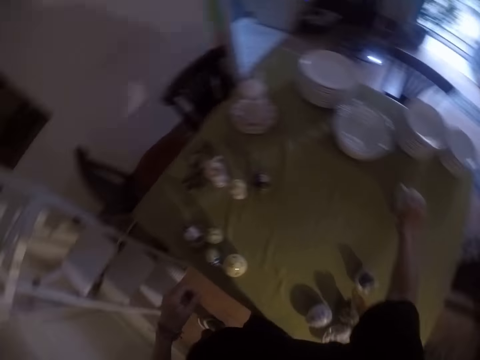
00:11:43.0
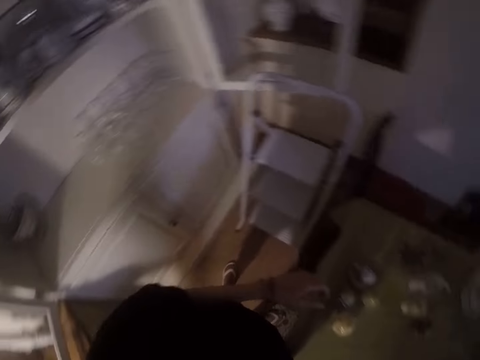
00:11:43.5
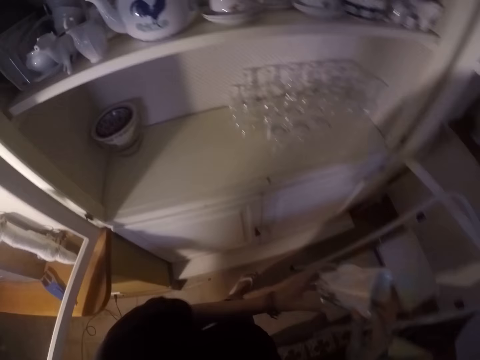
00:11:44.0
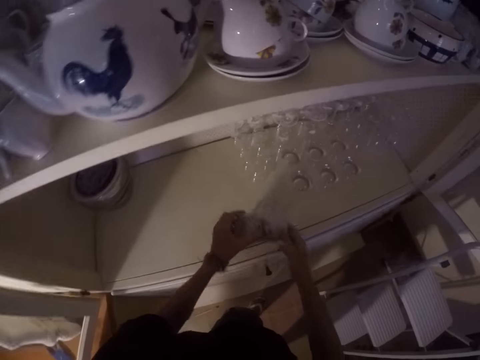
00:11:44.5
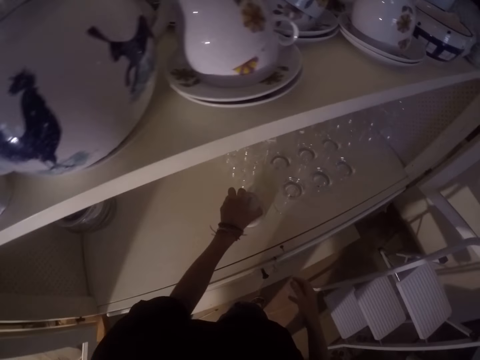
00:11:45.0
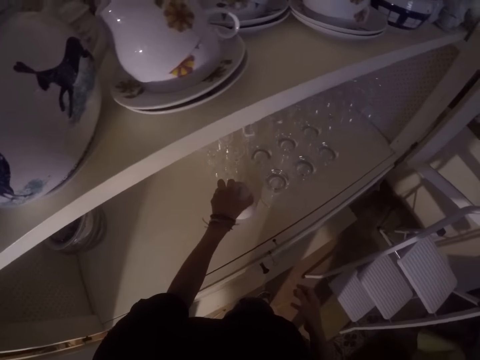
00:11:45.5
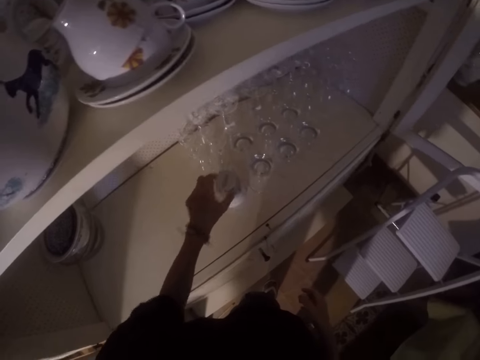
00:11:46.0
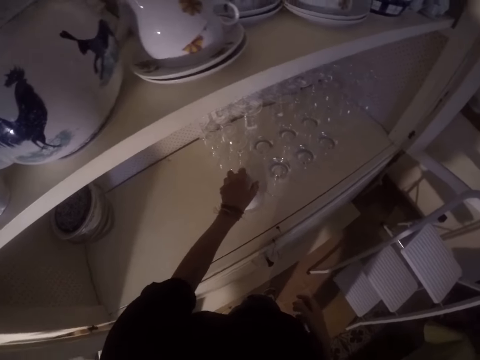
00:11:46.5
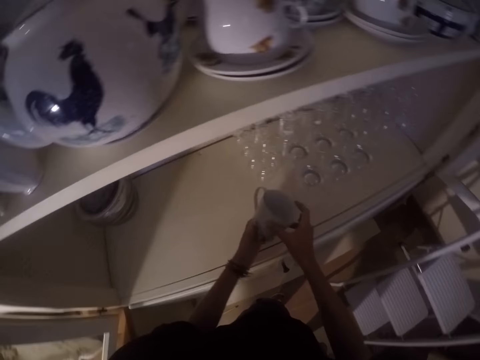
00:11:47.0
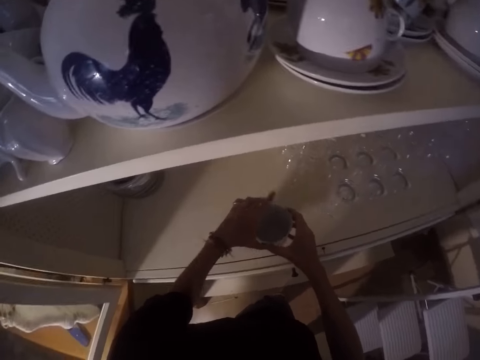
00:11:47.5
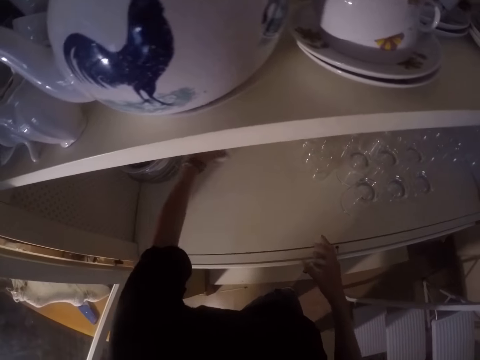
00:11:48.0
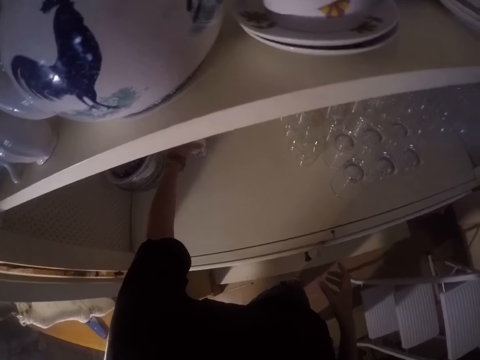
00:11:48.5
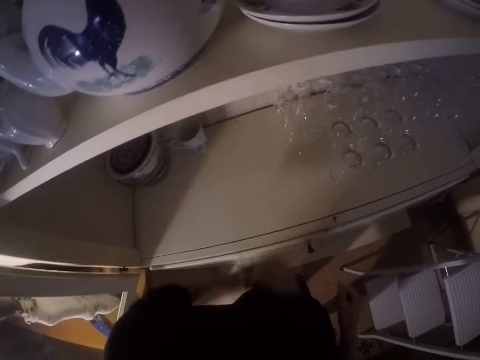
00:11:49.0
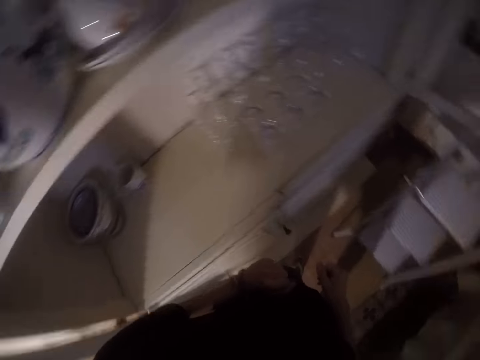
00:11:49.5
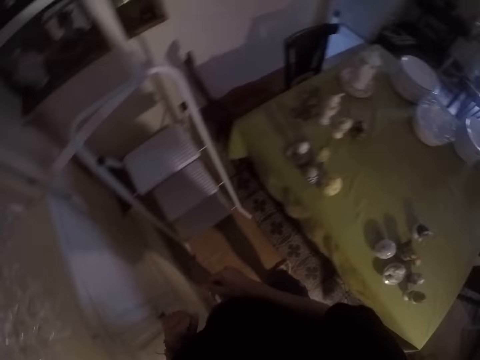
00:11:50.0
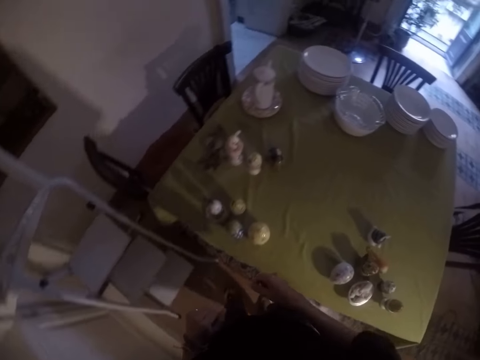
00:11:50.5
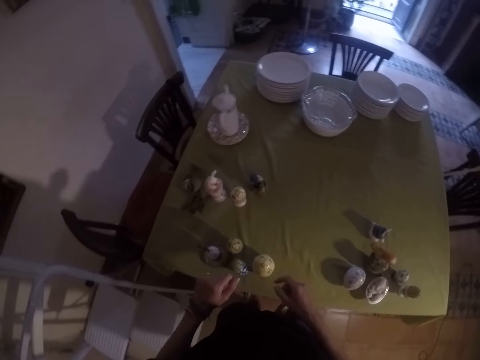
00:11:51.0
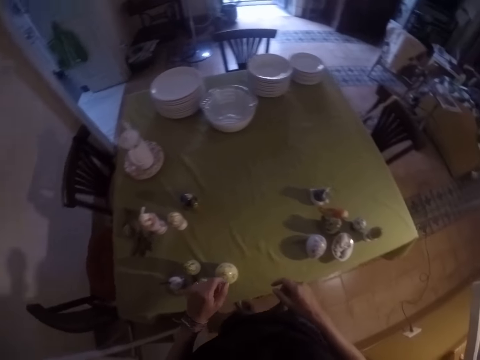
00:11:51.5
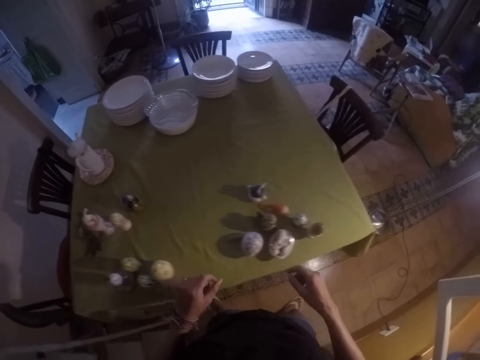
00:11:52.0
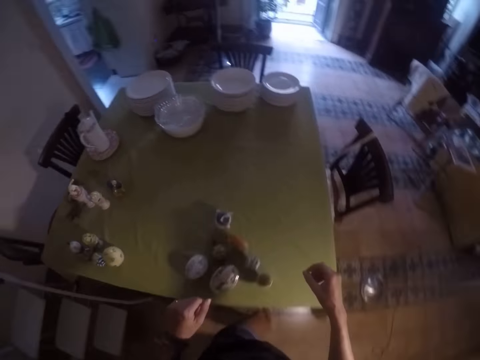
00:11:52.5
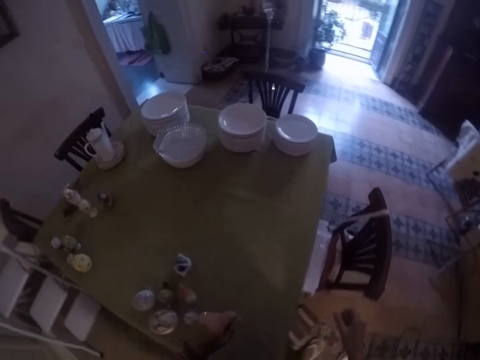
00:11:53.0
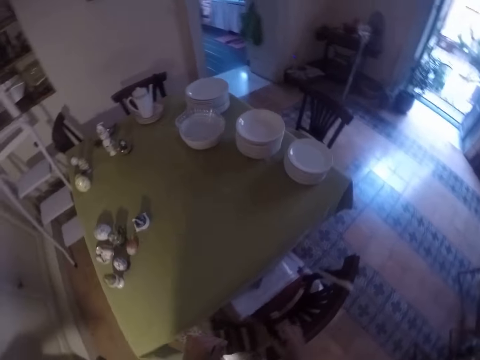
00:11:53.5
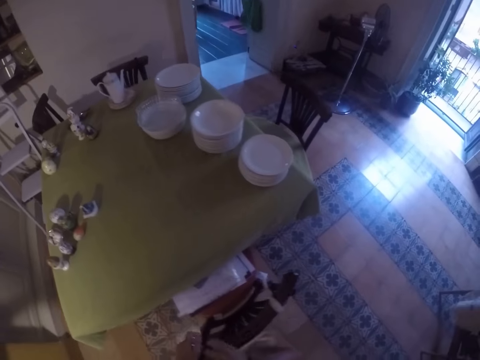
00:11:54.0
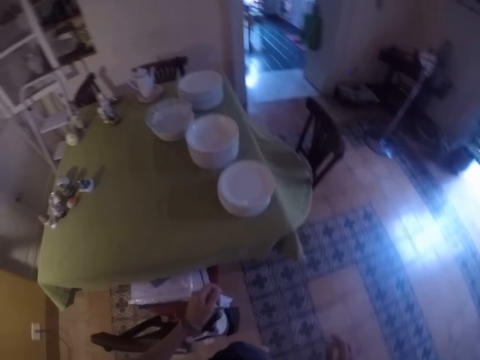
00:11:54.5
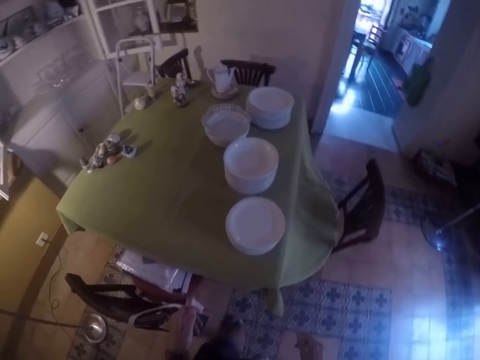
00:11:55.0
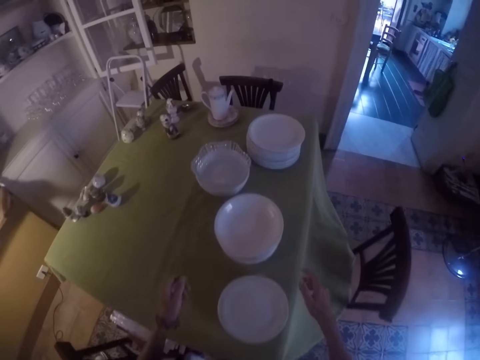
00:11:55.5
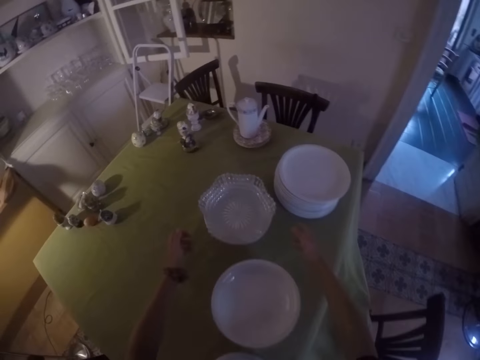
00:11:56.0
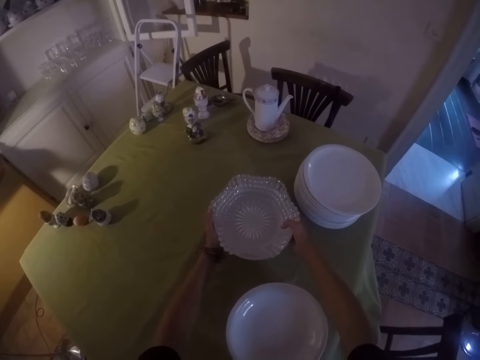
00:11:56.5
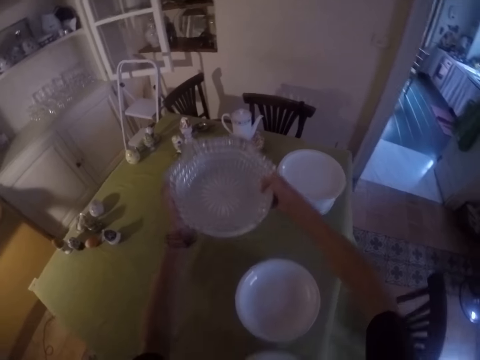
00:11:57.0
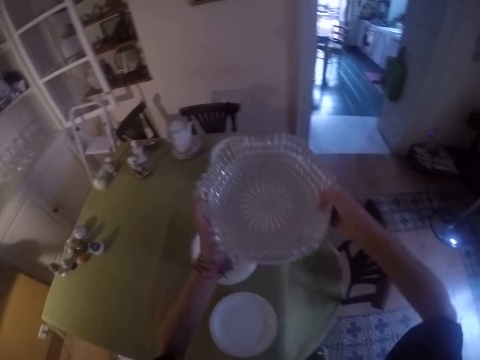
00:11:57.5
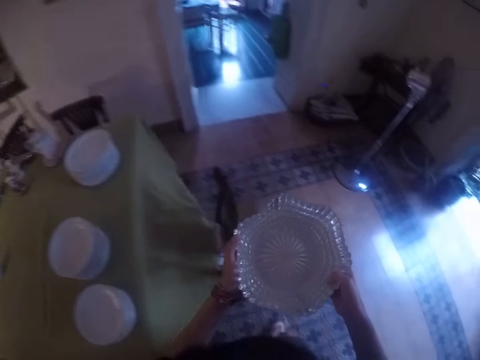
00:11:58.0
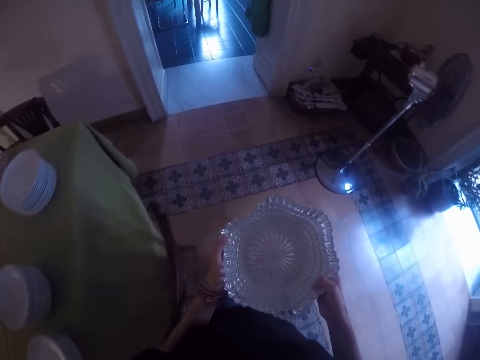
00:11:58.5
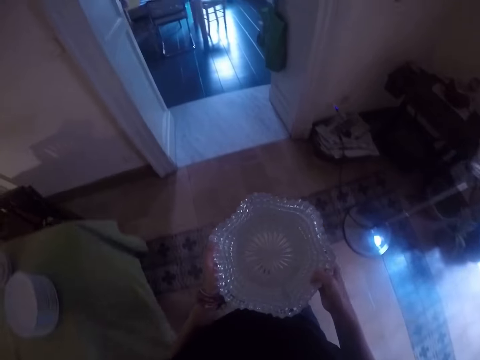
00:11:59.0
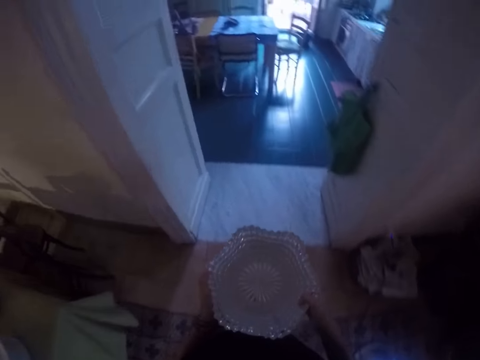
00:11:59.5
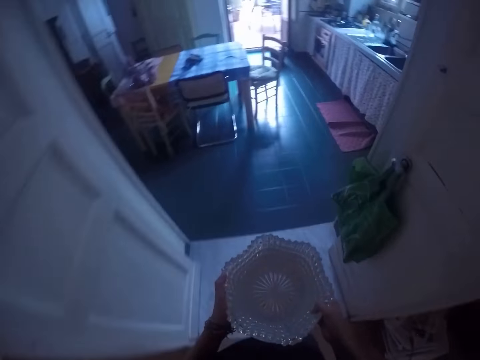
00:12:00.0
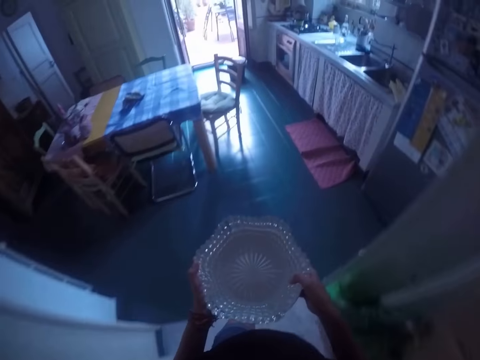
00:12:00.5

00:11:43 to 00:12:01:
The camera wearer picks a cup from the table. They move hand. They place the cup in the cabinet. They pick the cup from the cabinet. They hold the cup. They place the cup in the cabinet. They move hands. They walk around the house. They move hands. They pick the bowls from the table. They walk around the house.

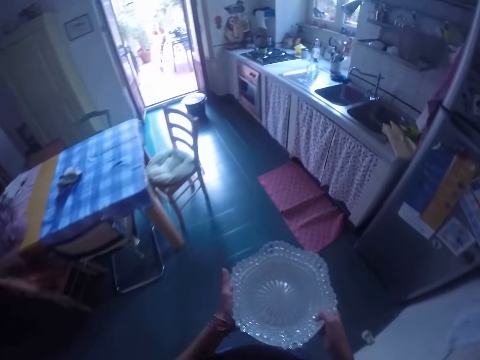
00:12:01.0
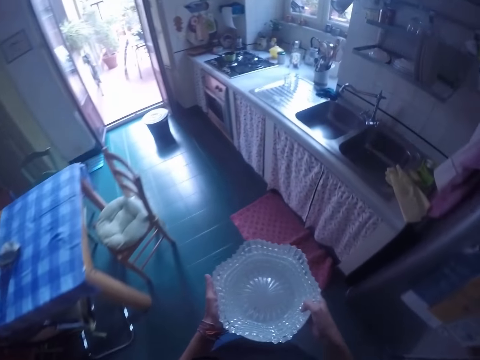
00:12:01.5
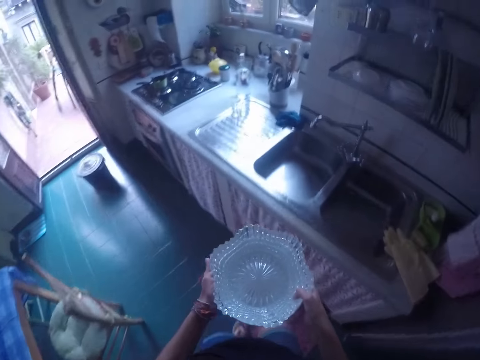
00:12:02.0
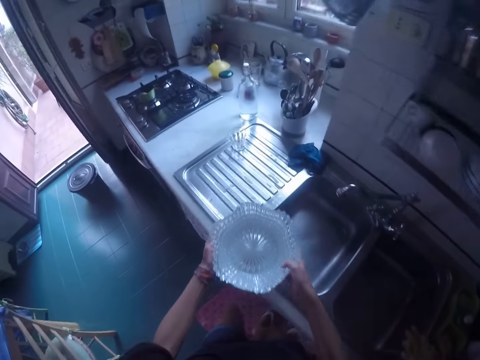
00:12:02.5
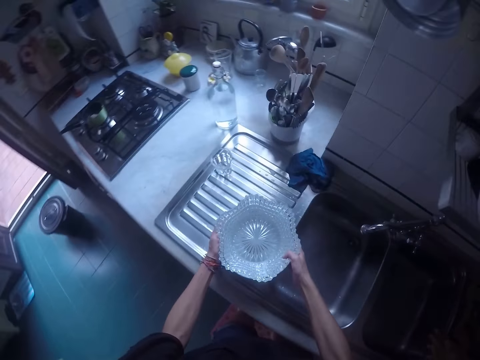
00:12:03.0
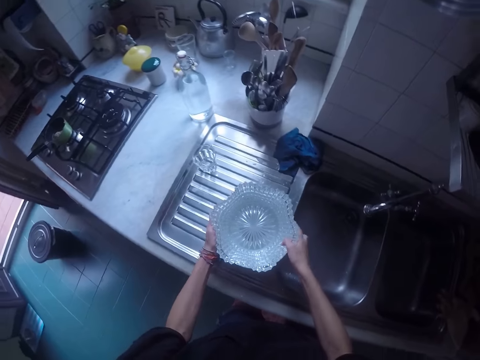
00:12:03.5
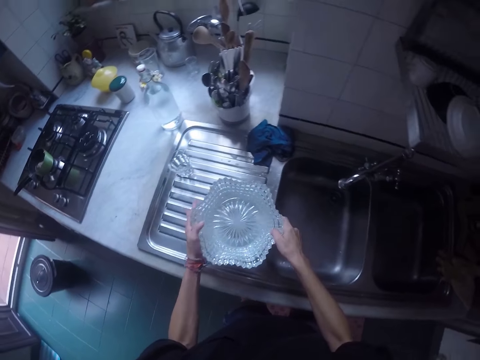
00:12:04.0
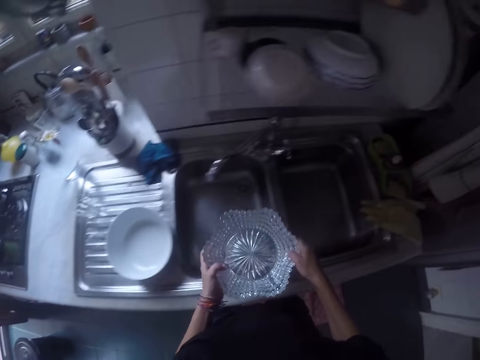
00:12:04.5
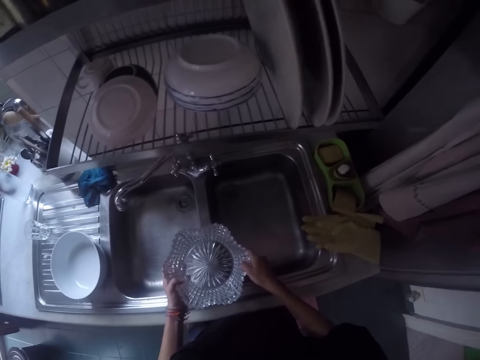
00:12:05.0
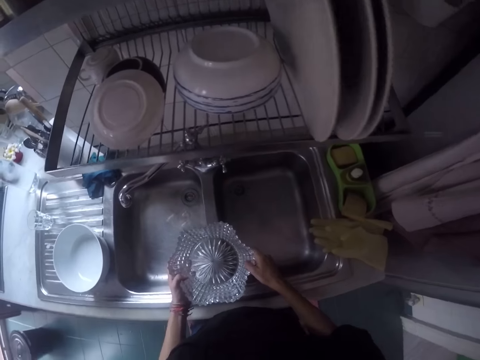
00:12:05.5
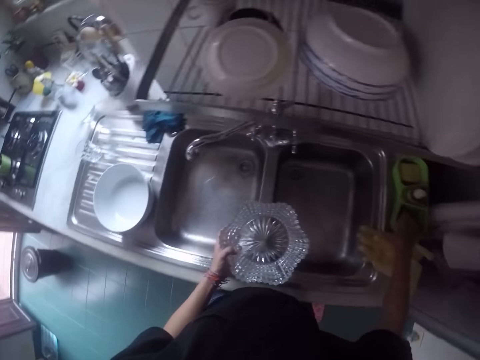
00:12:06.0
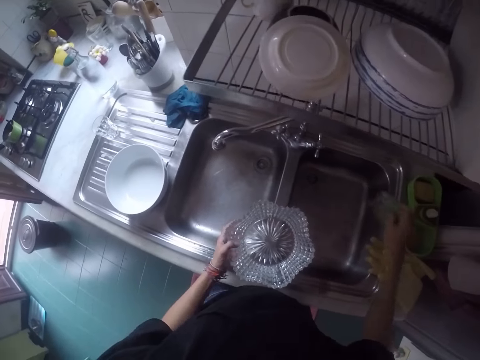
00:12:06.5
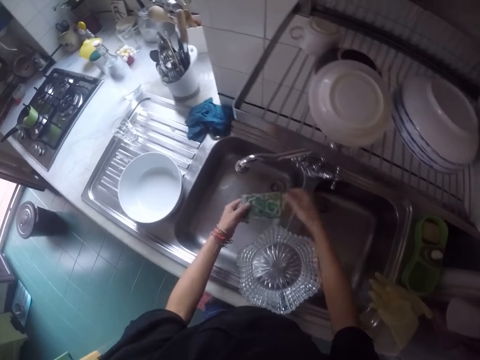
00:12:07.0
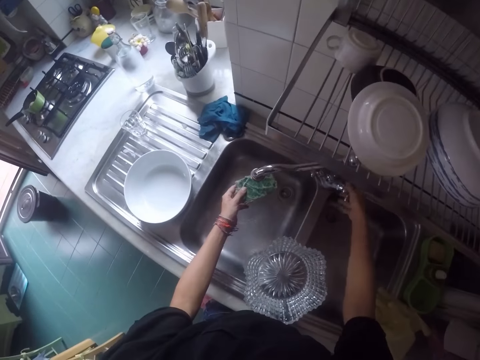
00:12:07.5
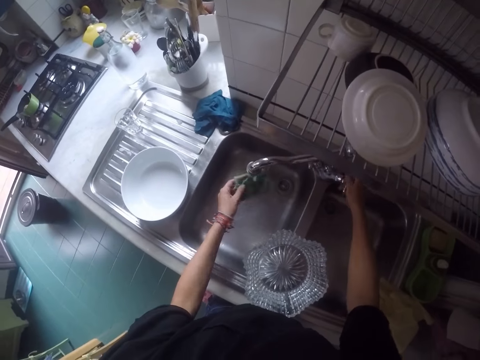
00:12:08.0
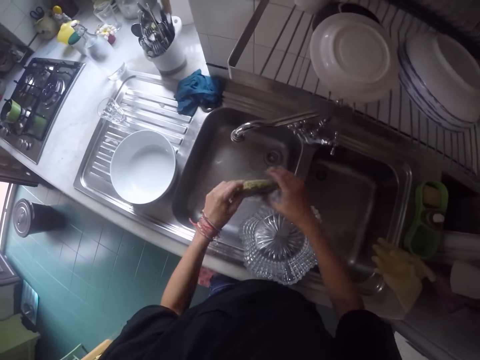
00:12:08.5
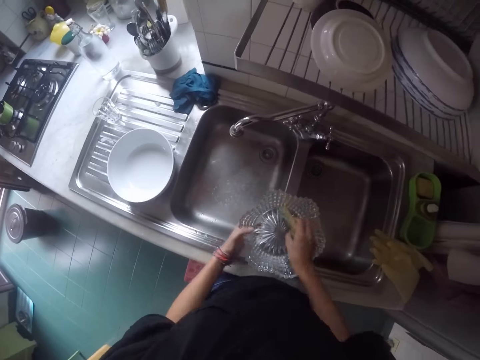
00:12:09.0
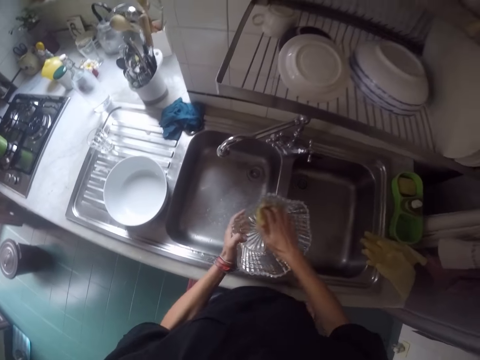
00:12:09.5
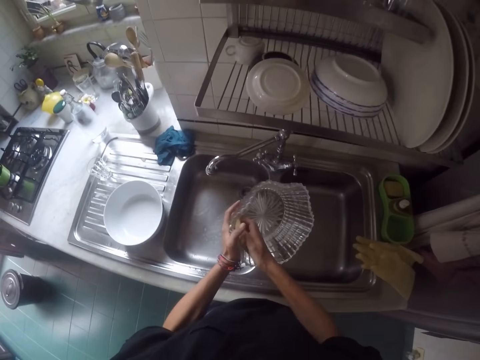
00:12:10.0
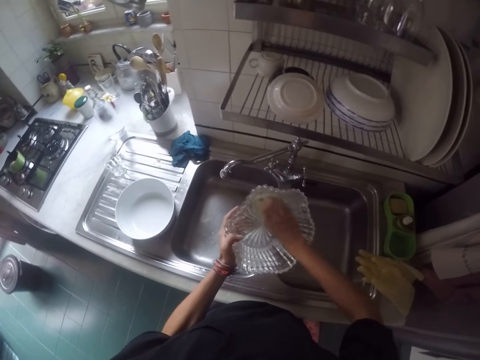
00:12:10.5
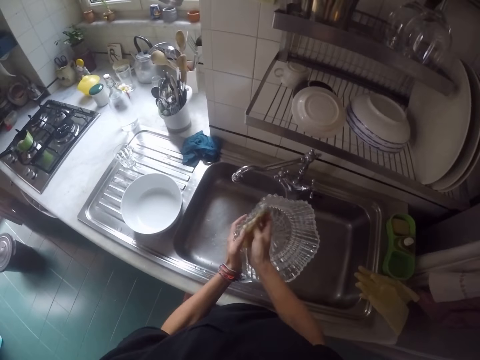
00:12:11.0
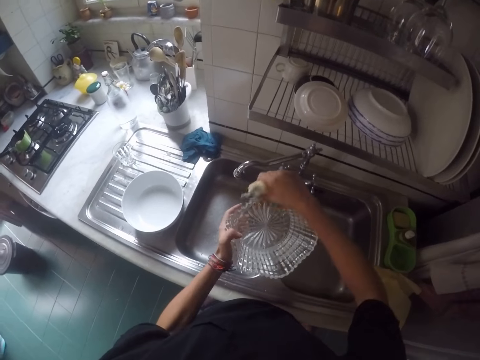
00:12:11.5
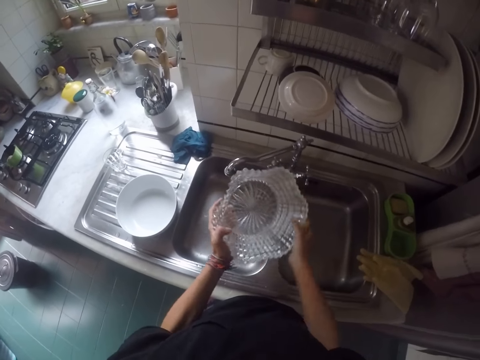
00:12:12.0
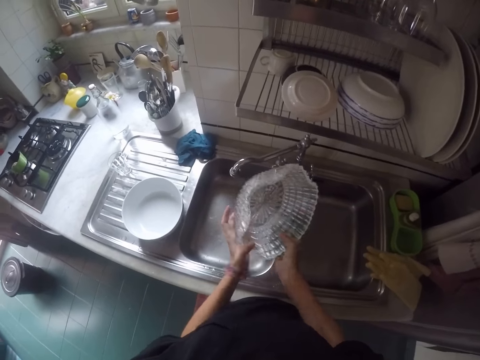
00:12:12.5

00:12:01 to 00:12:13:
The camera wearer places the bowl on the sink. They pick a bowl and place the bowl on the sink. They pick the dish sponge. They move hands. They open the tap and close the tap. They wash the bowl with the sponge.
